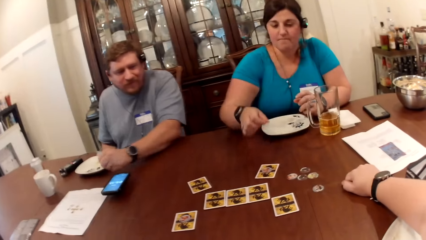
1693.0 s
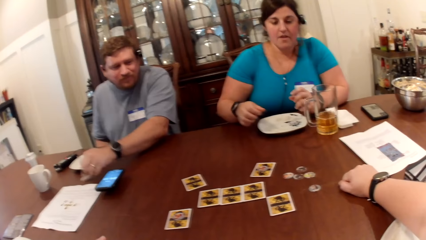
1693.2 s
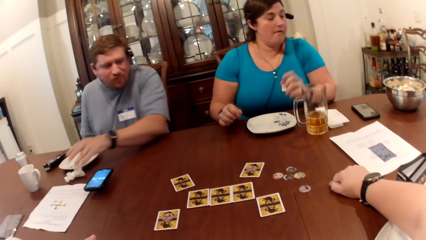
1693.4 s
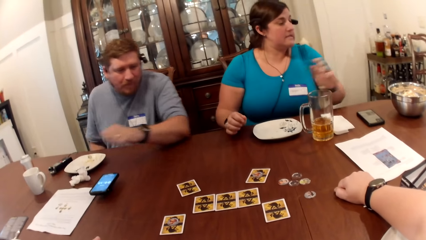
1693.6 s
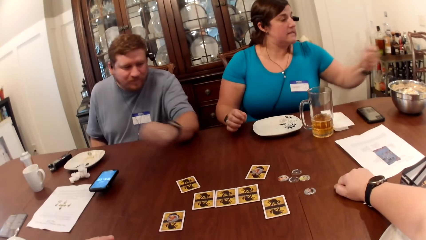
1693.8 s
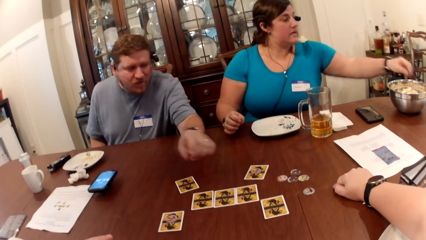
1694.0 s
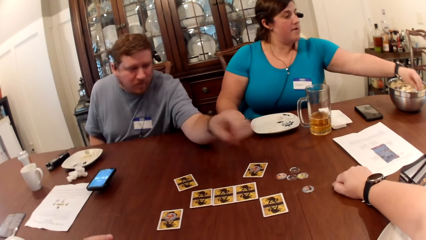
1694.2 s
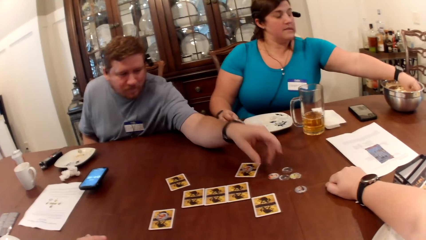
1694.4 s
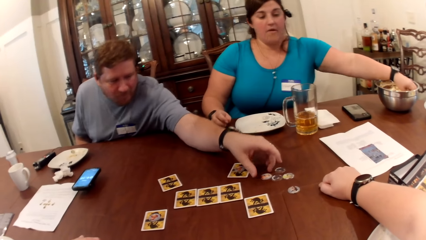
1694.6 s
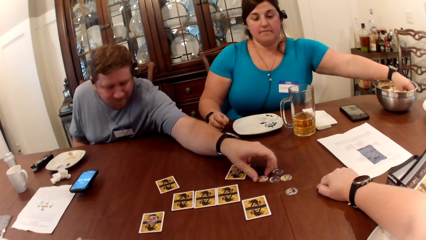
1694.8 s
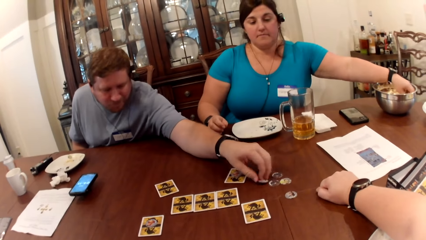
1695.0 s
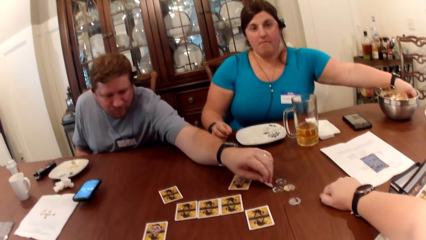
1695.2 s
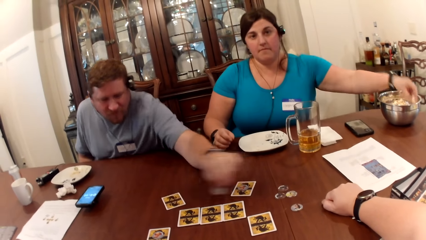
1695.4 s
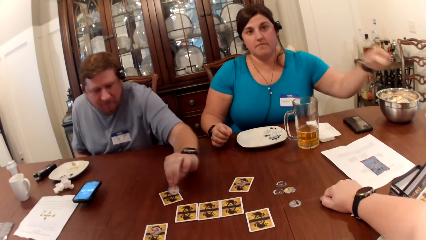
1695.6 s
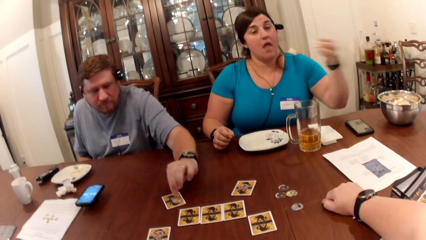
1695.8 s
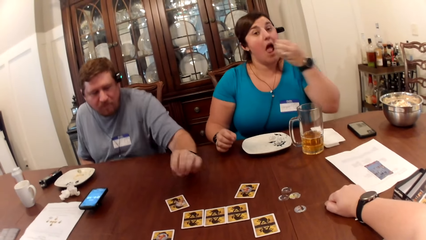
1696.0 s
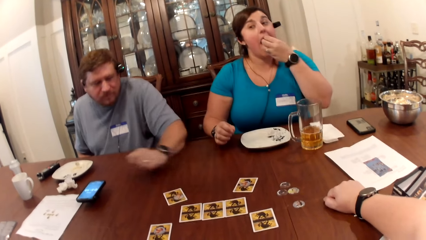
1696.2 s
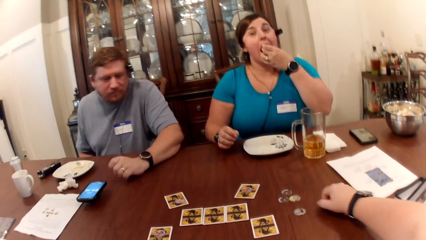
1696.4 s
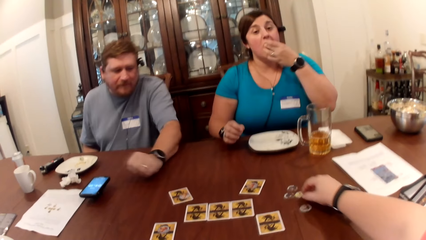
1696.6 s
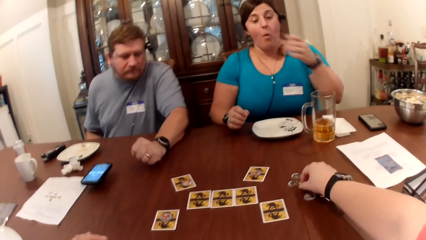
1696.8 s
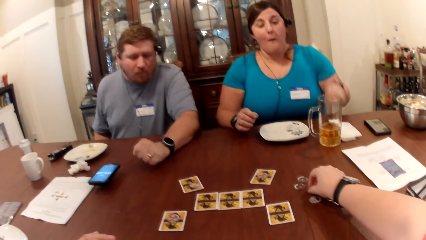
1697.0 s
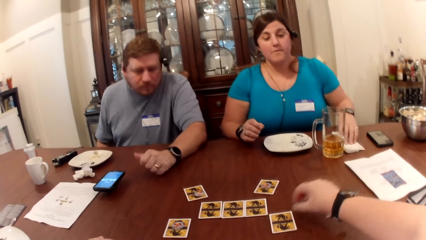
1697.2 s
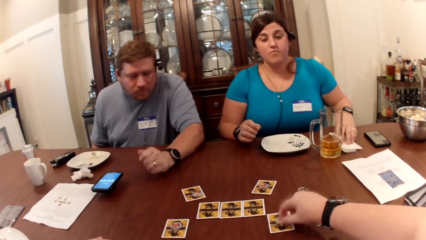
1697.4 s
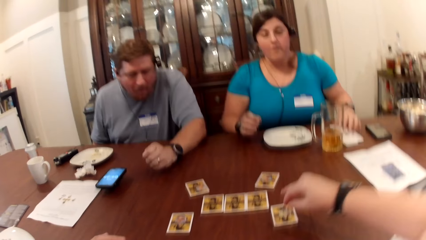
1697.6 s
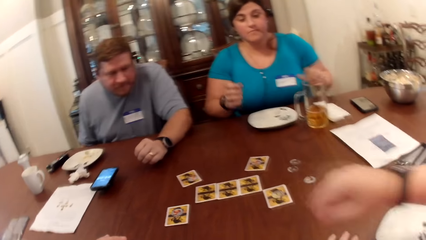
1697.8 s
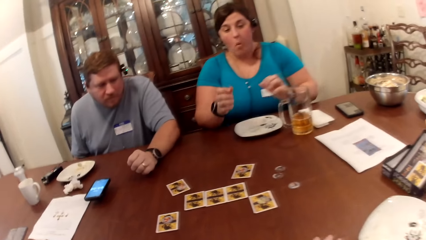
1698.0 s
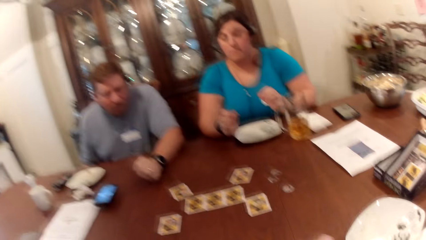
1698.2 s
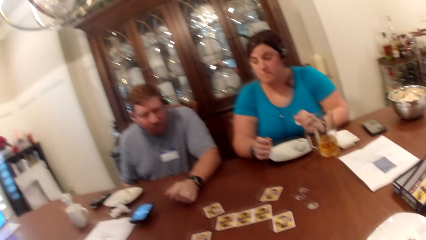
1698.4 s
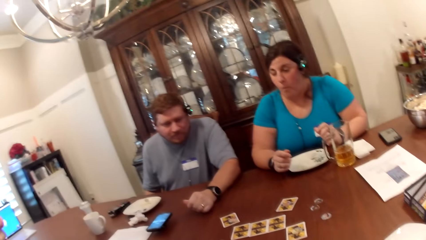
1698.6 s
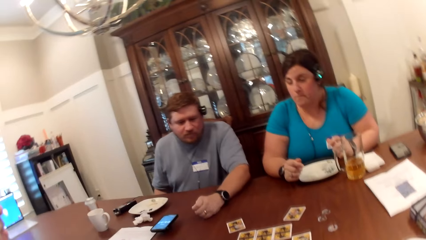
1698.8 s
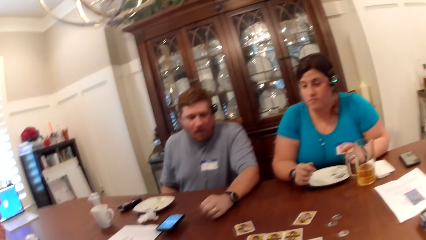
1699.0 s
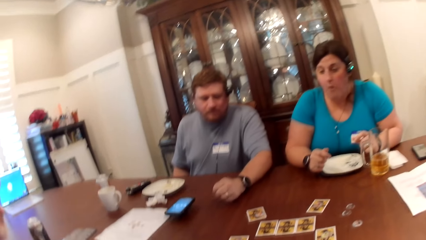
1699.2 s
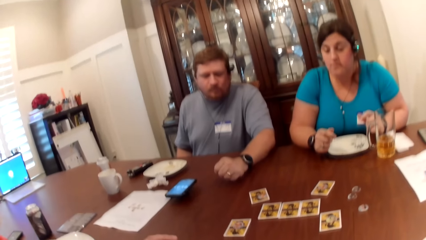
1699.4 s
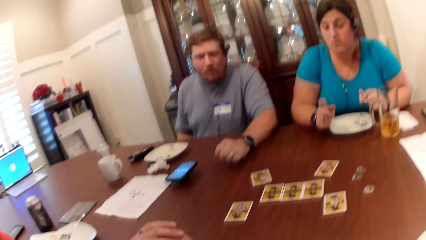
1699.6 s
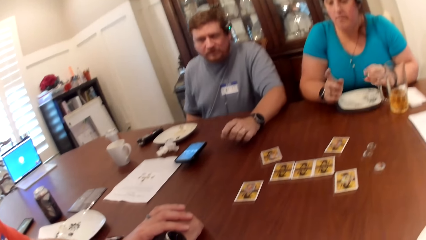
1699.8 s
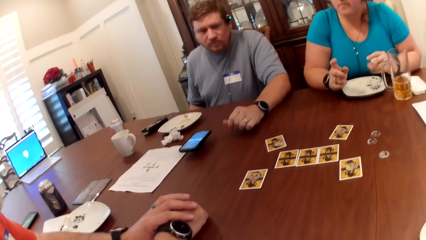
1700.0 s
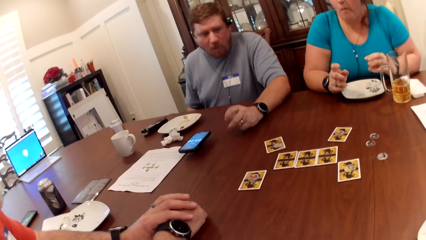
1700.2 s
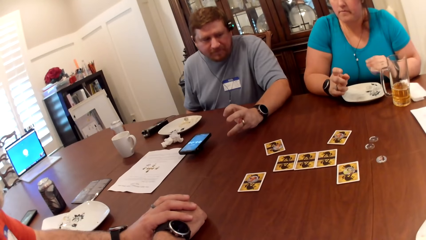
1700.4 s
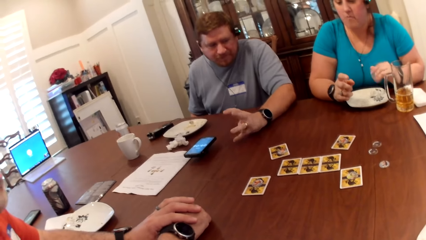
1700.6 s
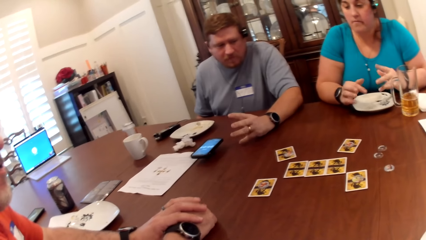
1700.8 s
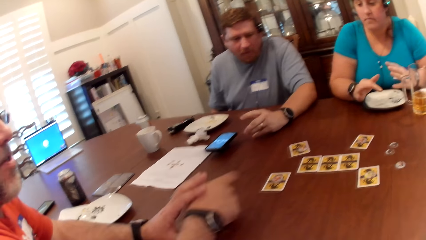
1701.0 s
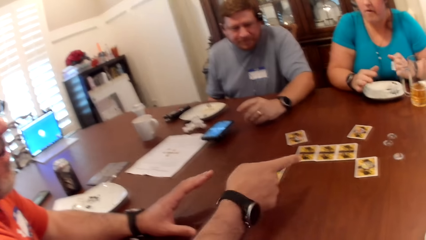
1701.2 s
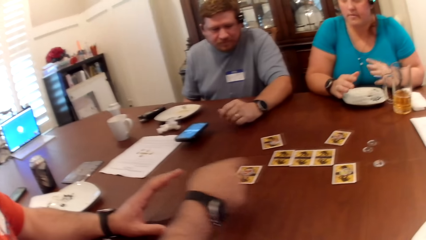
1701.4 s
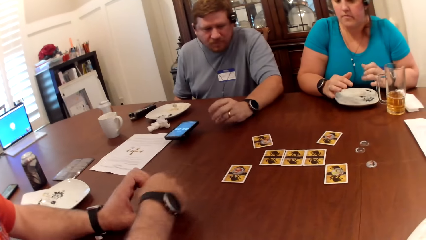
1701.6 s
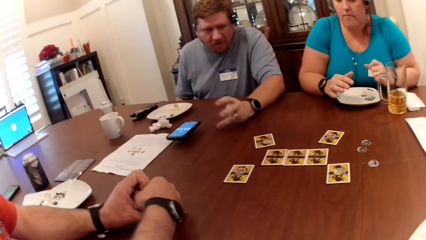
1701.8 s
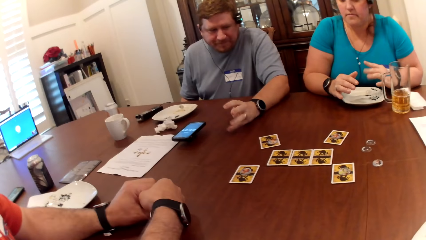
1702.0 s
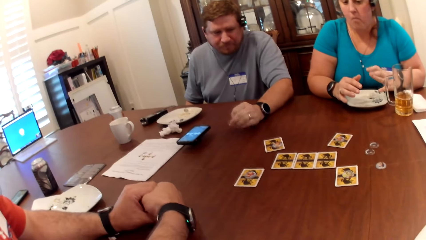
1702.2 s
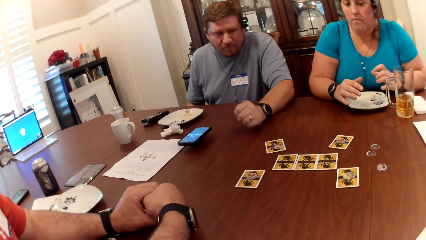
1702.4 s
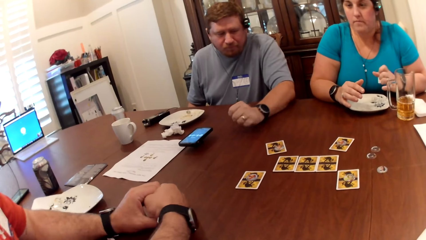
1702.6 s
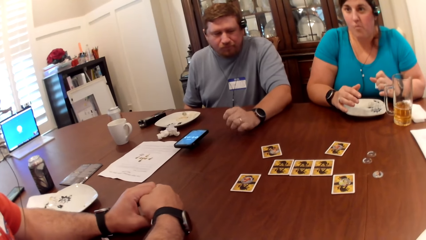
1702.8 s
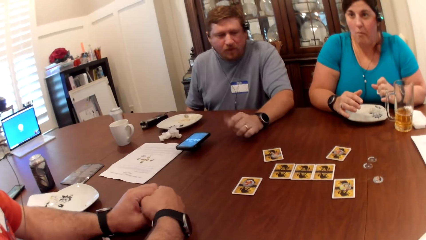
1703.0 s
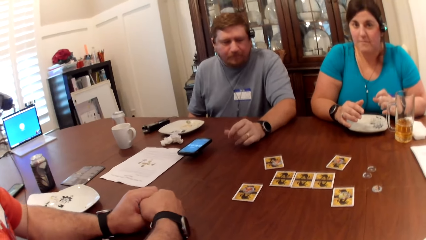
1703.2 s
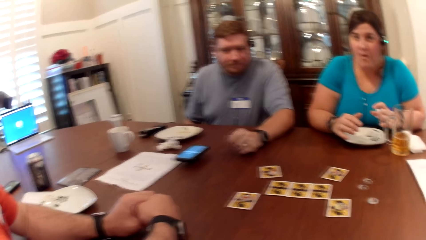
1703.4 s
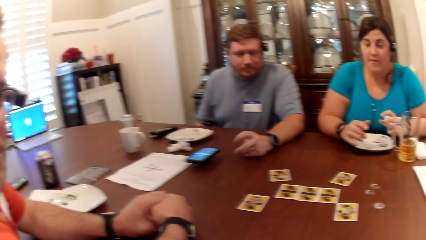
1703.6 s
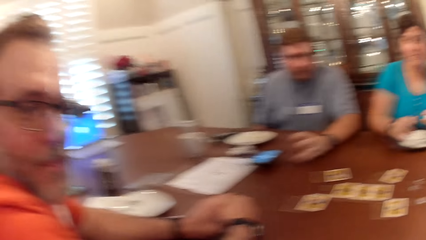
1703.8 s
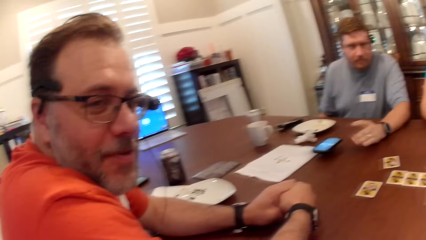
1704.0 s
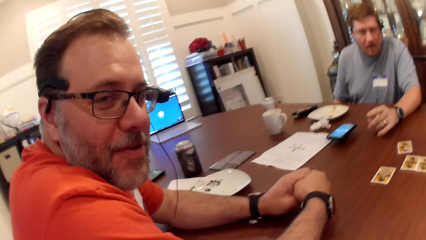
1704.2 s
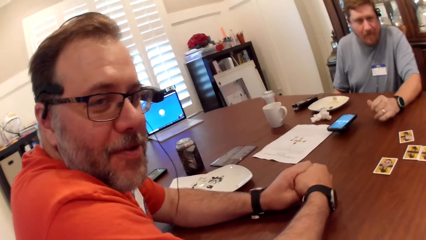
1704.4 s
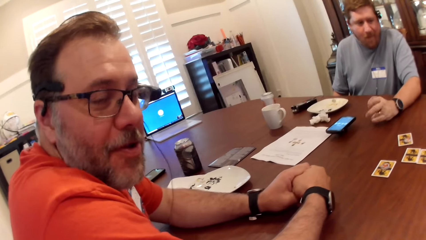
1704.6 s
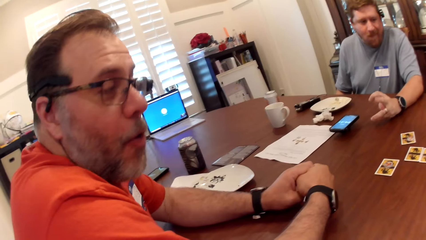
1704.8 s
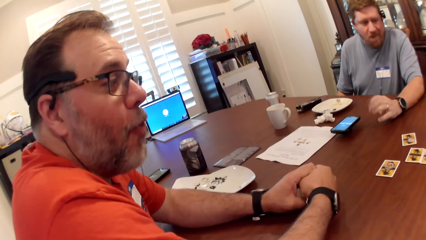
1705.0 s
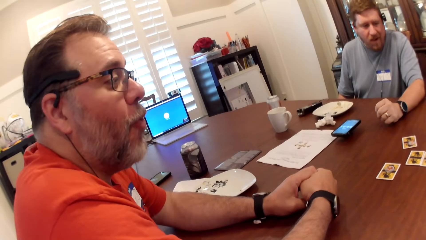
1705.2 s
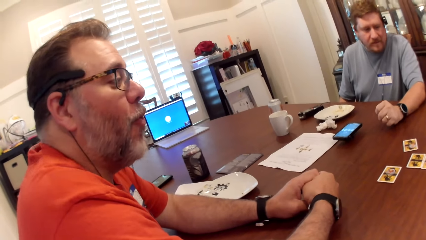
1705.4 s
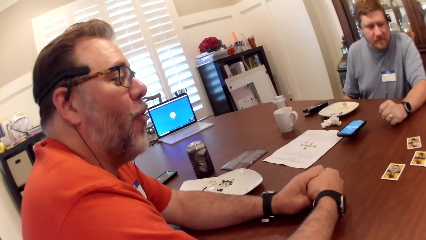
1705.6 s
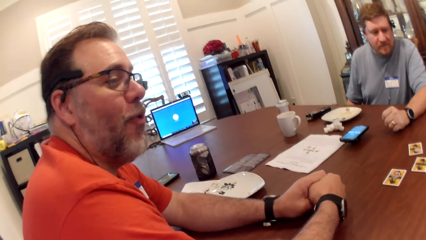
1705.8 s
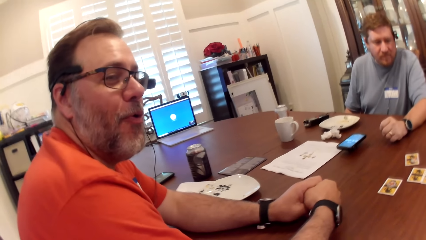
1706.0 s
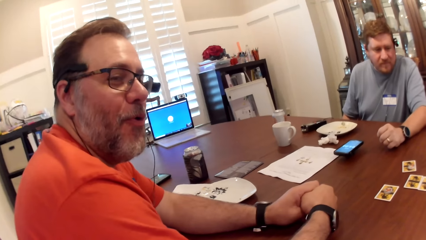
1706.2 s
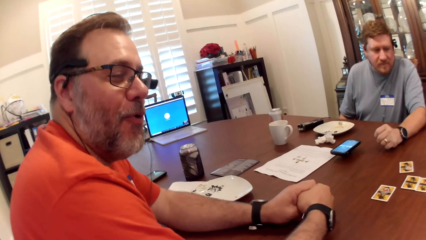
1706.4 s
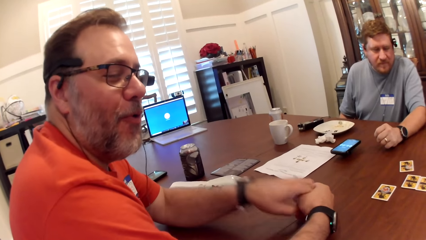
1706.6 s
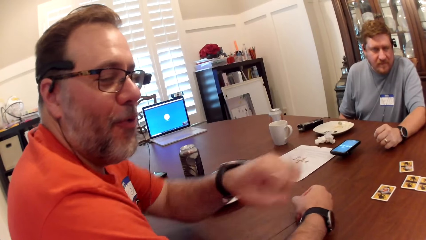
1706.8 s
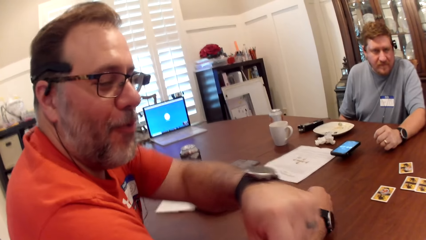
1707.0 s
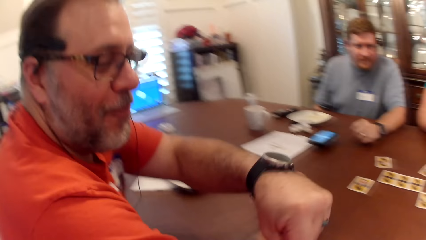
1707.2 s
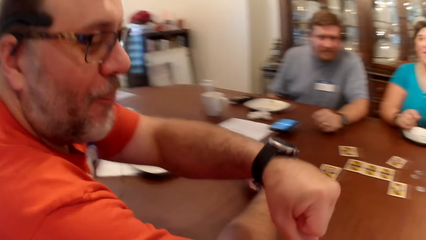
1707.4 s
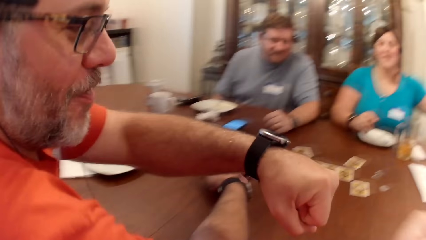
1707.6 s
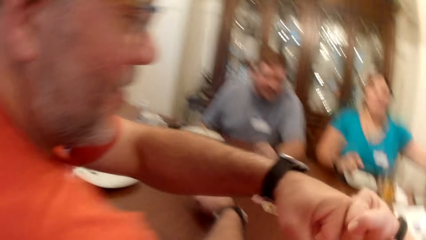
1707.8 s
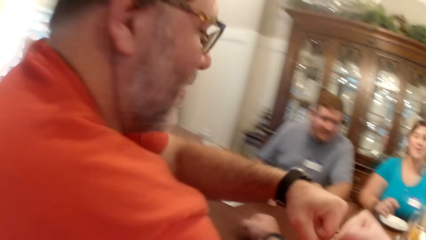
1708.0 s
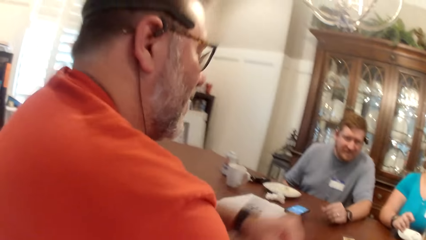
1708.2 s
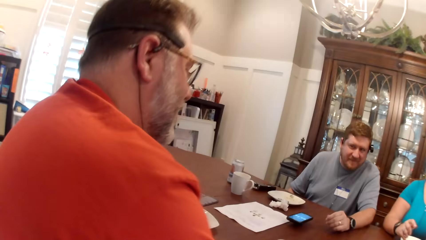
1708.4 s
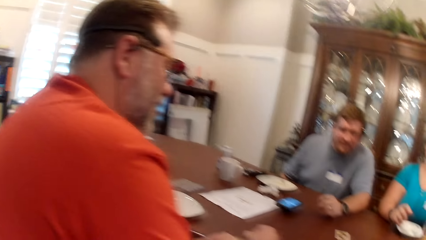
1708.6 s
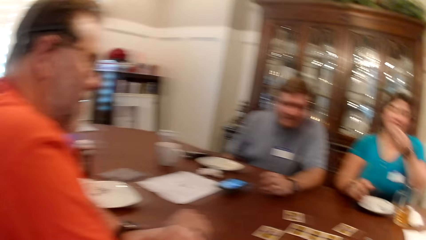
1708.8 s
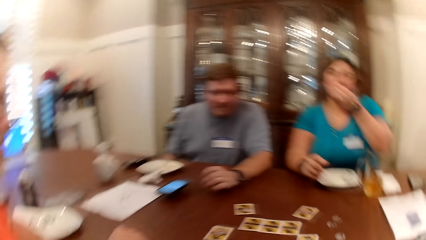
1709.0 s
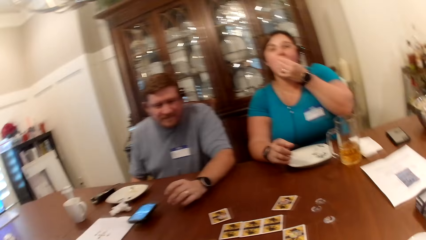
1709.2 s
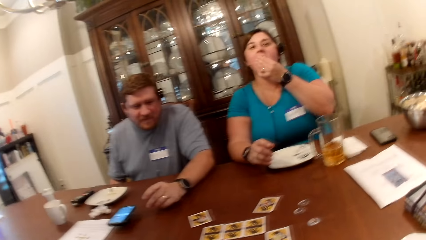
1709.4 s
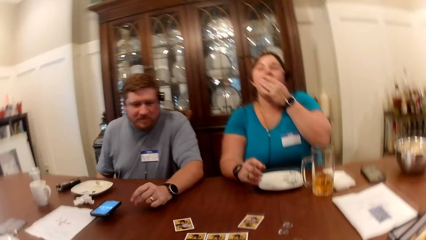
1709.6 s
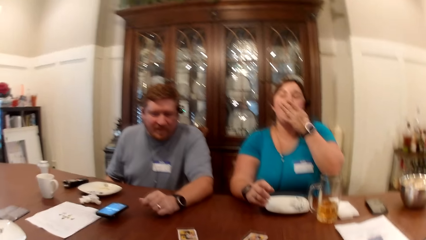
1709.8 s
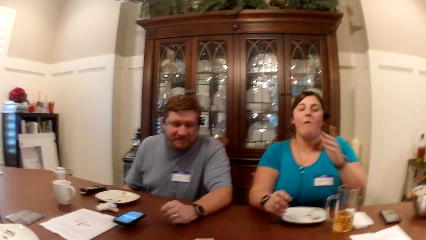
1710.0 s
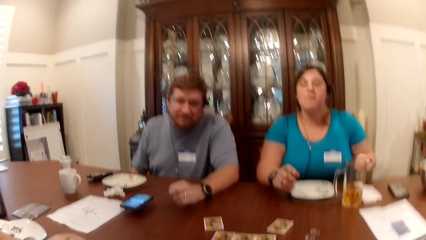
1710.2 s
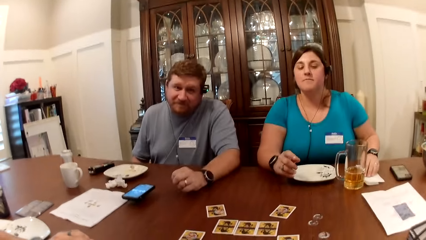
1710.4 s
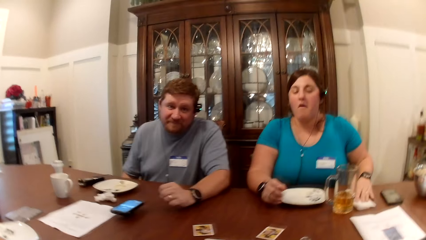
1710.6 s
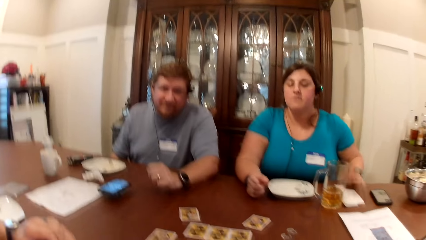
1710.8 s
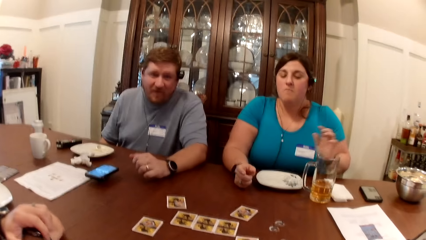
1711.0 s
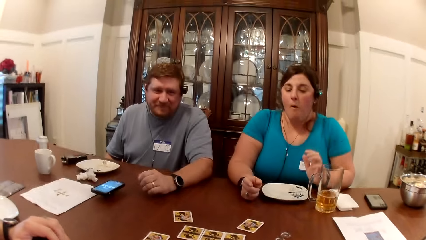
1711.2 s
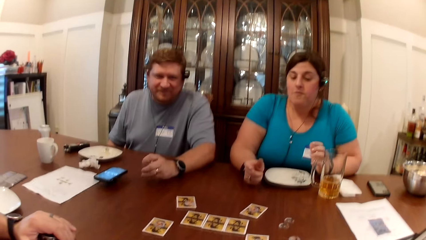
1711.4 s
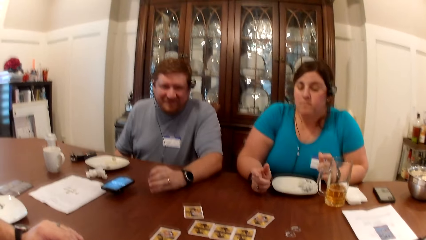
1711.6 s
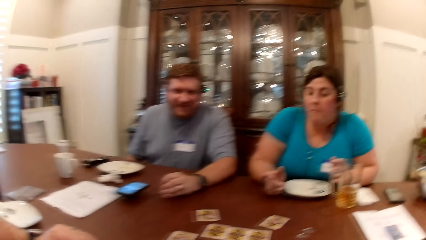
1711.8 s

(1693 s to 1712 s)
The woman drops a token on the card with her right hand. The woman picks cards. A man drops the serviette on the table with his left hand. The woman picks up some popcorn in the bowl on the table with her left hand. The man picks up a token or card on the table with his left hand. The man drops the token on the card on the table with his left hand. The woman eats the popcorn in her left hand. The camera wearer picks up a token on the table with her right hand. The woman cleans her left hand on the serviette. The camera wearer drops the token on the card with her right hand. Another man and the woman converse with the camera wearer. The other man points at the table. The other man dialogues with the camera wearer. The other man fist bumps the camera wearer's right hand with his left hand. The woman eats some popcorn with her left hand. The woman cleans her left hand on the serviette.
